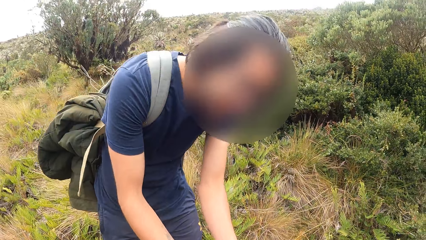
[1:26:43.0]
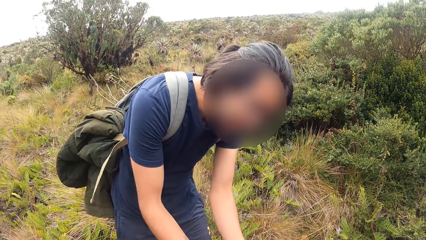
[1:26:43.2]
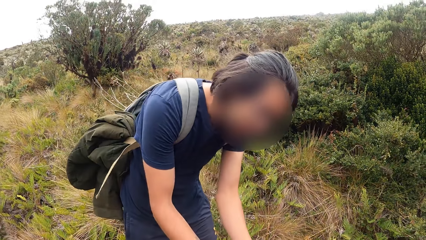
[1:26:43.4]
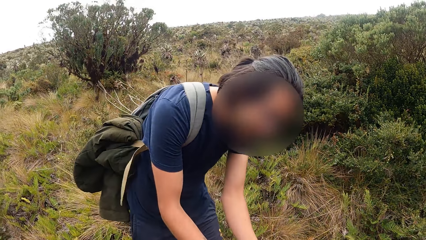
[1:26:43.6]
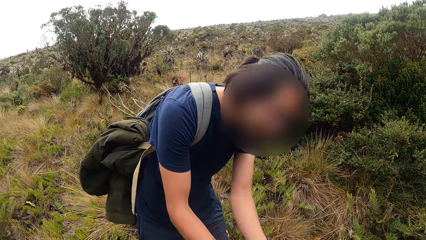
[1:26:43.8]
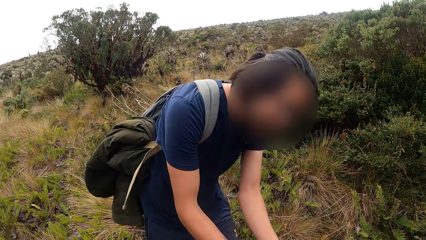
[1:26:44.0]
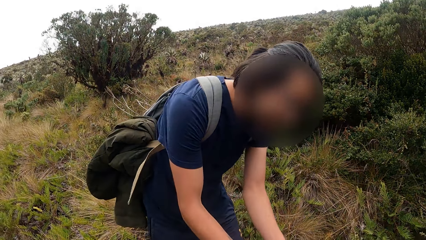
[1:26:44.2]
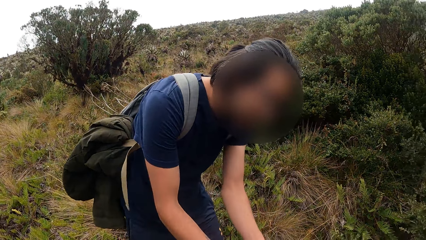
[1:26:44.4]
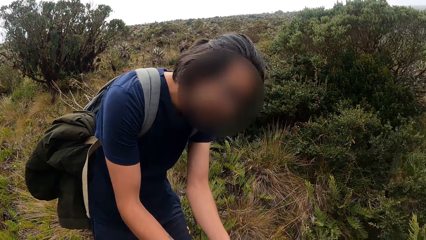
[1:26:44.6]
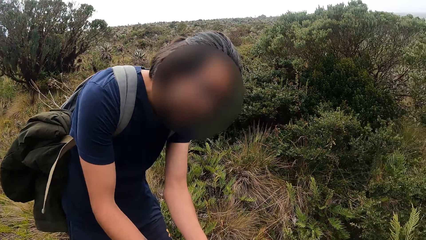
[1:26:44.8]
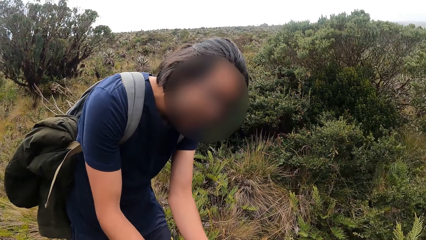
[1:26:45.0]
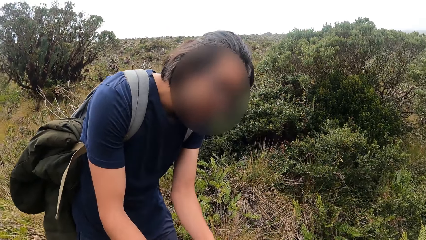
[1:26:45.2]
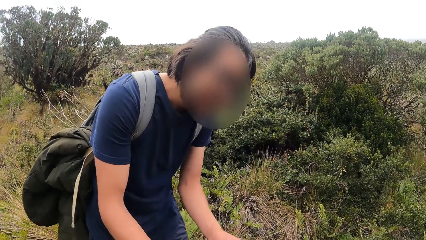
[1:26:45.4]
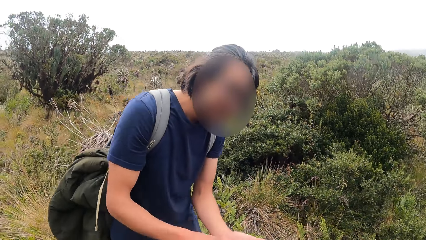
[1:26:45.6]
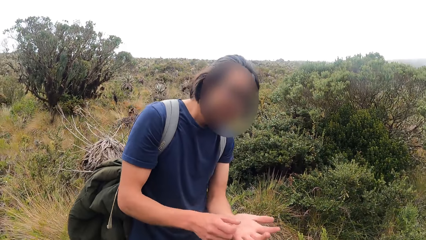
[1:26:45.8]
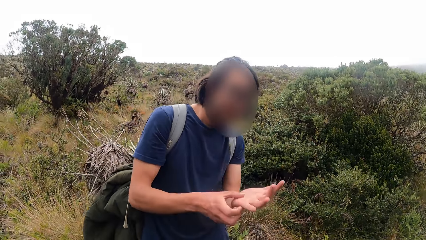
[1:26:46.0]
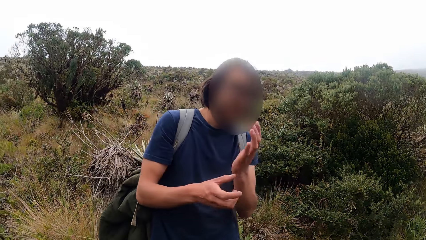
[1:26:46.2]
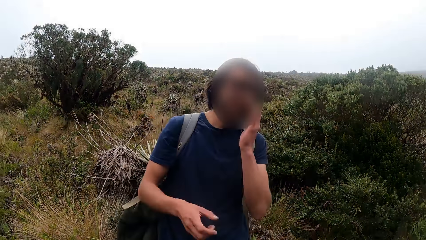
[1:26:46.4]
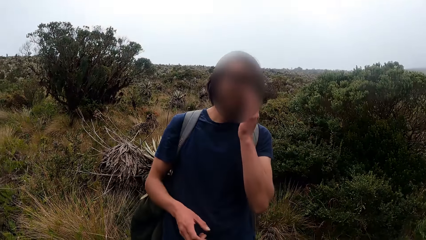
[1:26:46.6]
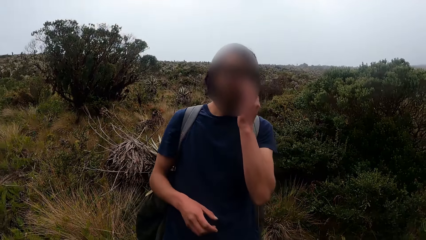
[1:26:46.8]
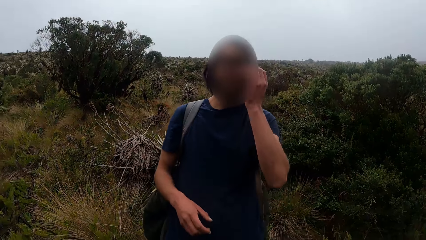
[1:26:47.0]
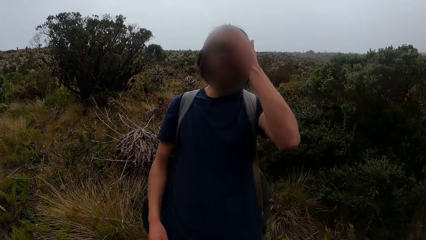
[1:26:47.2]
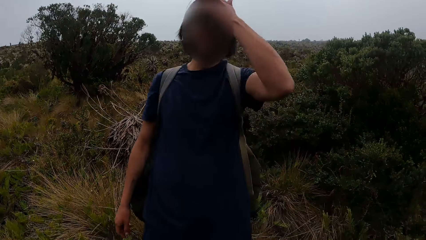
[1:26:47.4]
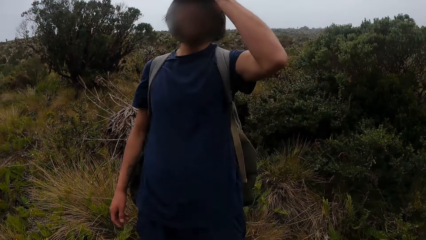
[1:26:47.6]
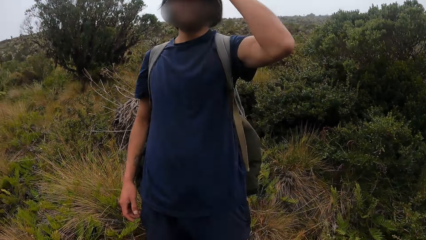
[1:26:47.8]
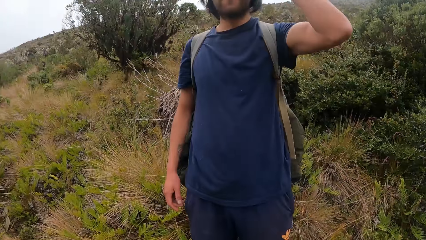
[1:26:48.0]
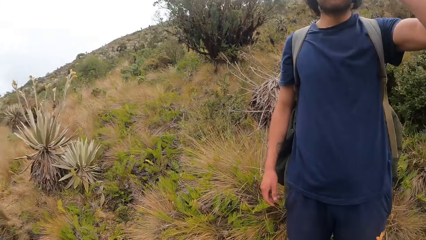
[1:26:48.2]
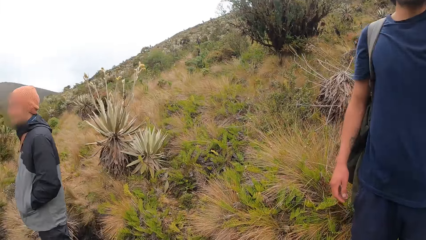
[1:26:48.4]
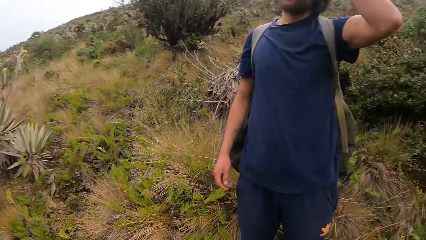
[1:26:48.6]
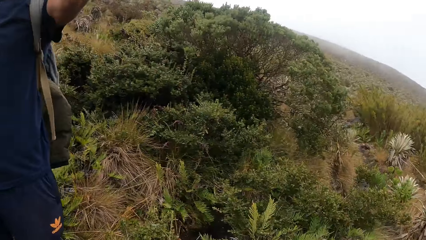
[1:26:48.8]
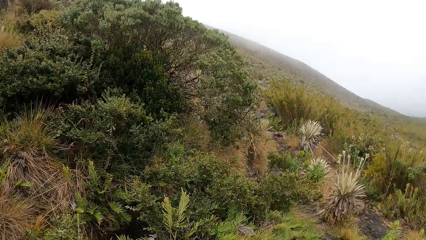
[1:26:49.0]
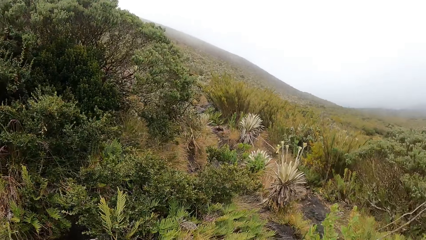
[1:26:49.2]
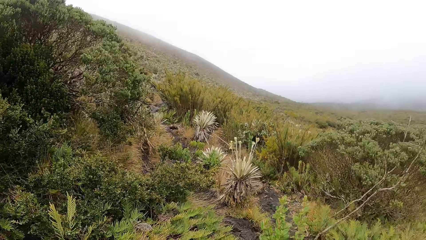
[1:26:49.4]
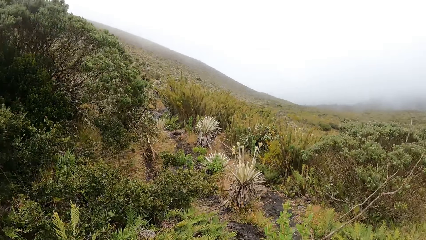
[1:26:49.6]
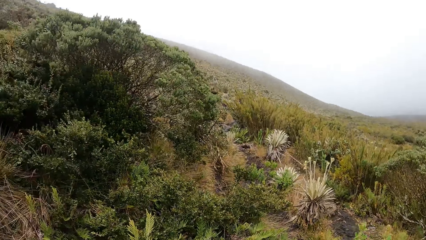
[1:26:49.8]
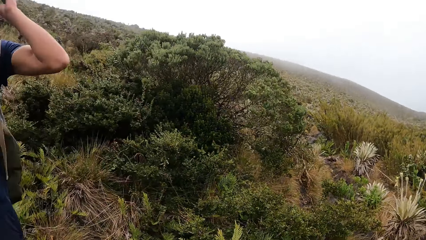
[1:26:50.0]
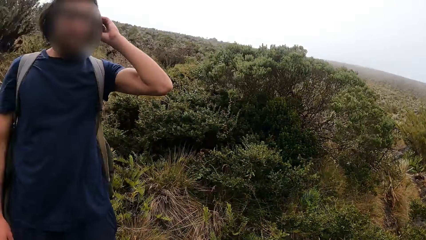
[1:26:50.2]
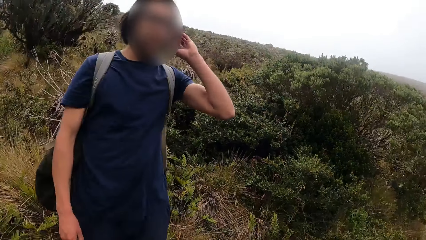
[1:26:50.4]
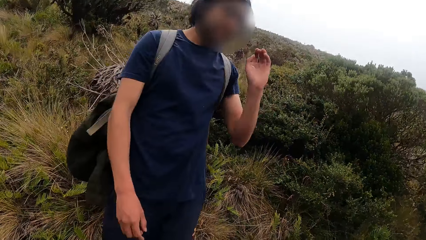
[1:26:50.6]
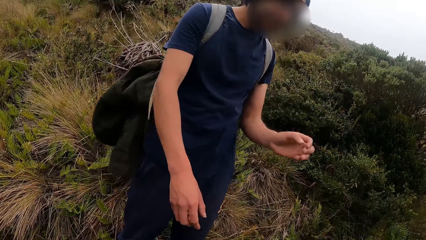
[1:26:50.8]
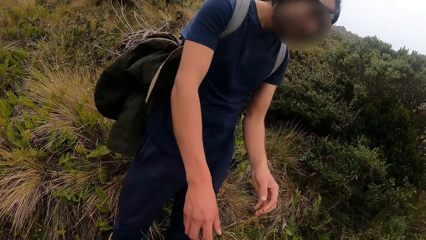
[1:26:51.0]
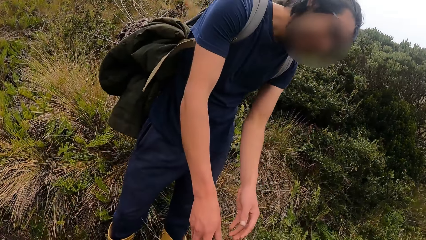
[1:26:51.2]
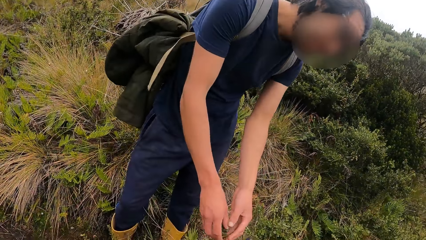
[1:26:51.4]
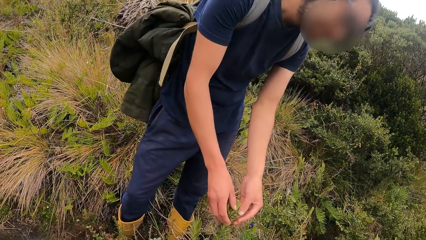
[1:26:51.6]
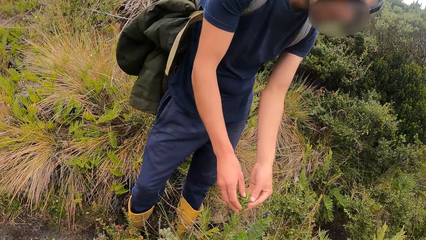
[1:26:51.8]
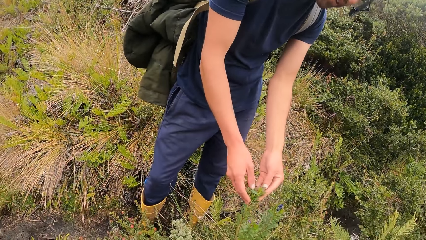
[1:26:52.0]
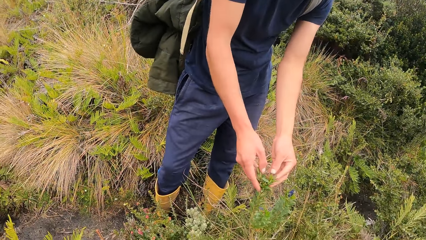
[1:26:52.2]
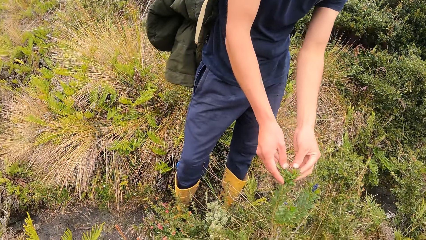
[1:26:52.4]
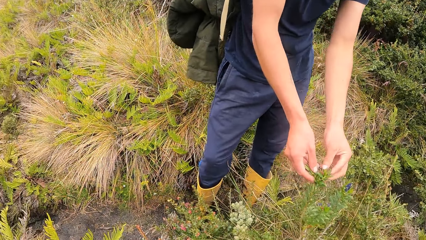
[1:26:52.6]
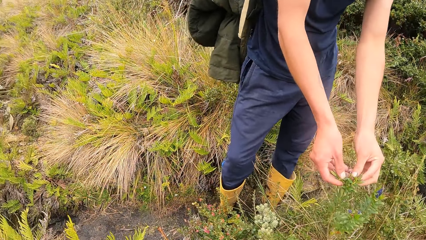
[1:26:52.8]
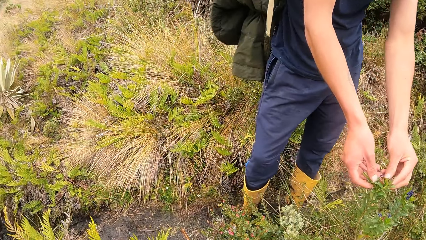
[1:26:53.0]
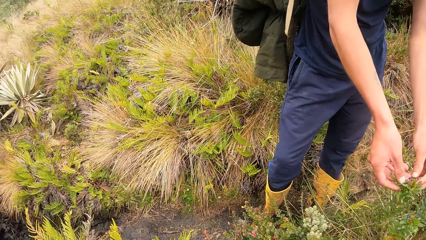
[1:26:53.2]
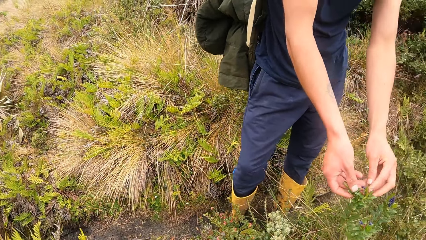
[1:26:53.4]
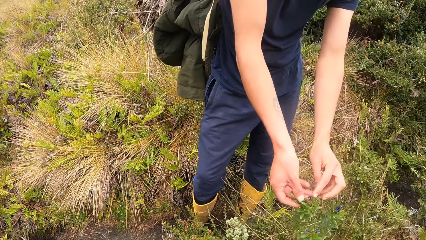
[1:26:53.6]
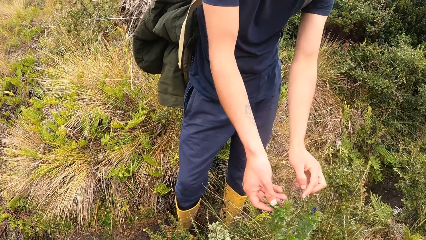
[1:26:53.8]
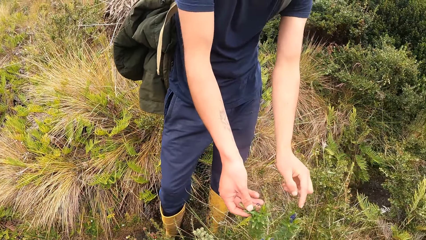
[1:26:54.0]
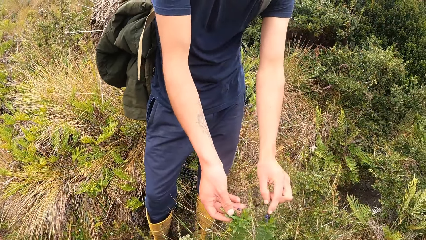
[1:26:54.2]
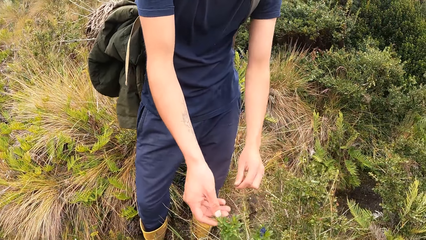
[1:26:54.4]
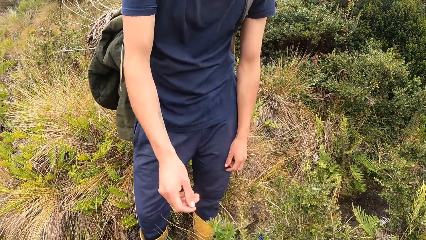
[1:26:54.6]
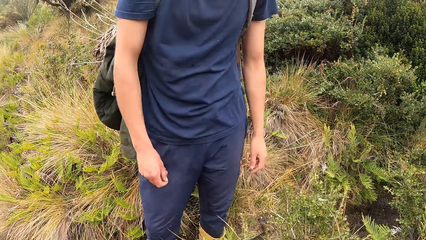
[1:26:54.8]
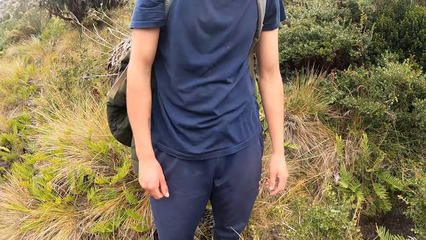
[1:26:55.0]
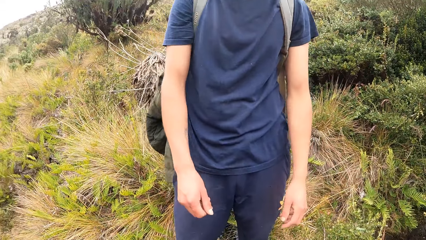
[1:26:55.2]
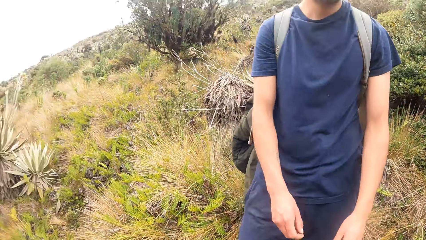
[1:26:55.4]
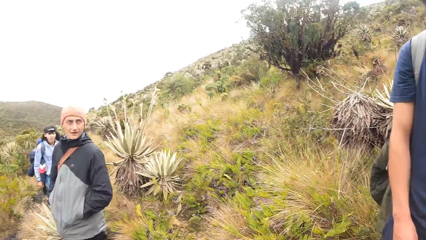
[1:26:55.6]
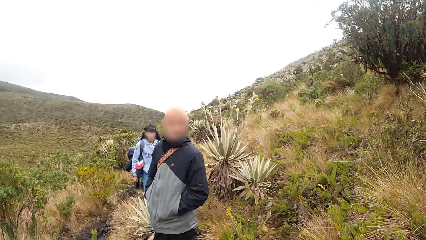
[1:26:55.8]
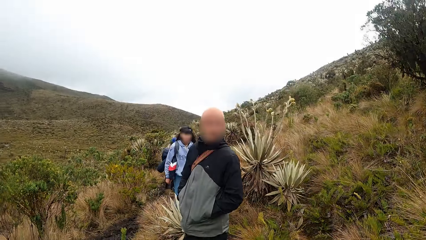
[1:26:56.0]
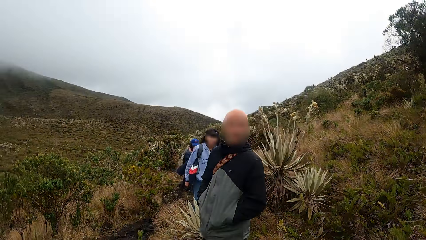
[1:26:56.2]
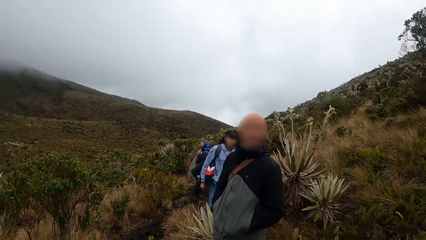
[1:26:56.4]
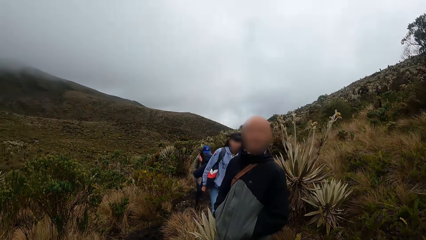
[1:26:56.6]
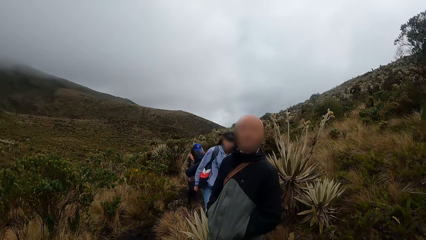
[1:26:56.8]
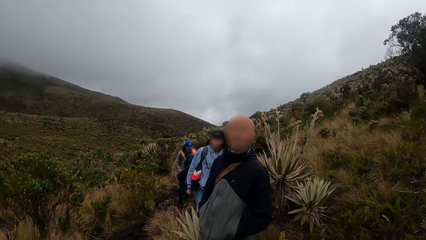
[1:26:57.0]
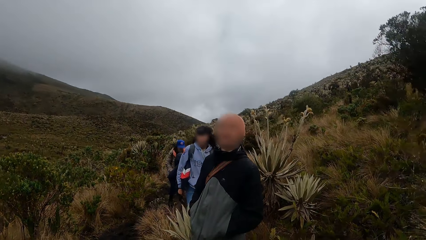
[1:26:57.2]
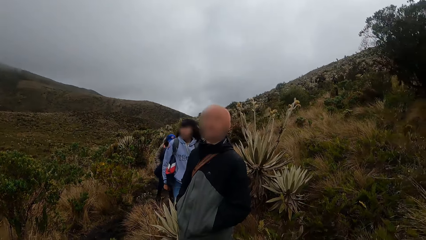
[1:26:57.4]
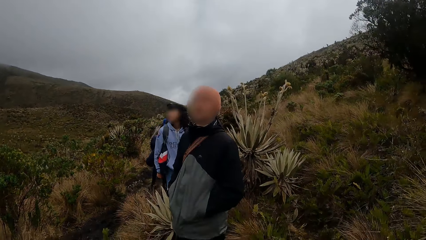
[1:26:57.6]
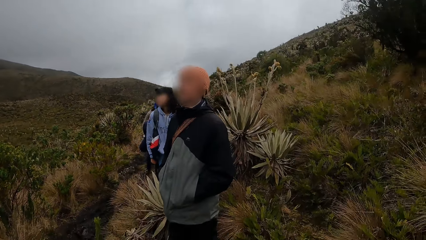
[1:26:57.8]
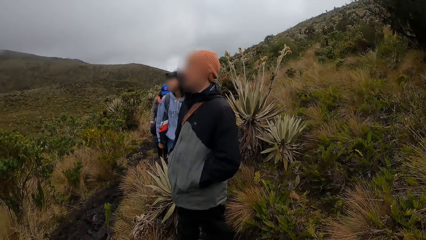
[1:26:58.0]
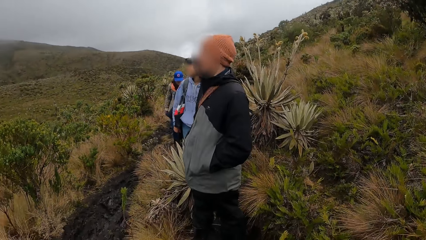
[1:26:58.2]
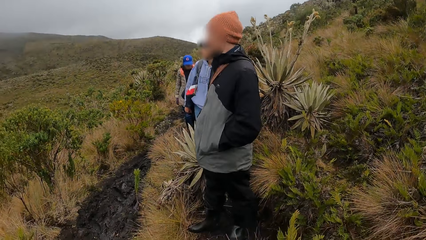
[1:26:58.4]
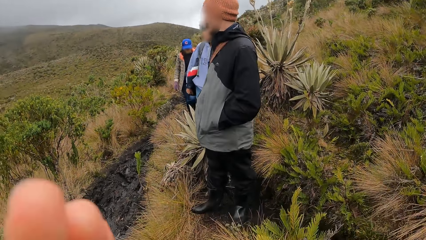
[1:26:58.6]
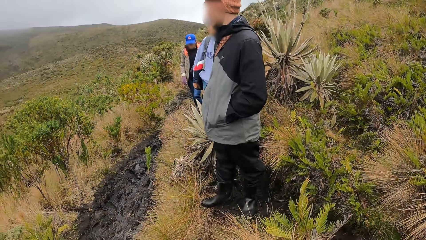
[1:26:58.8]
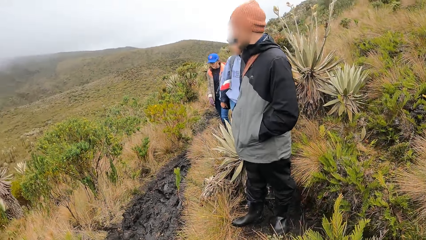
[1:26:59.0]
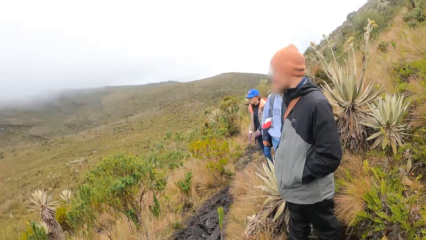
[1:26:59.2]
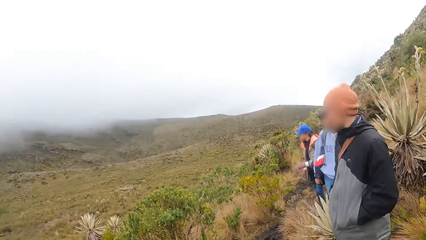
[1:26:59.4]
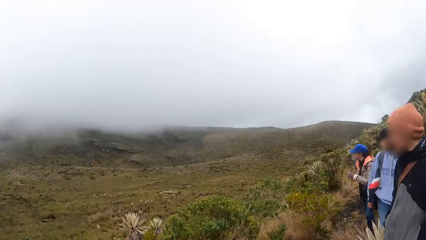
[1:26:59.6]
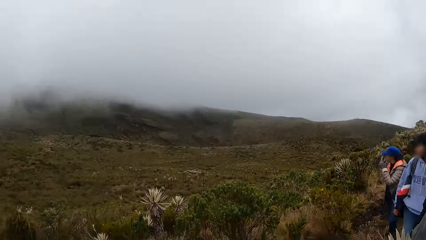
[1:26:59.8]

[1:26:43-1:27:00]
The camera wearer looks at the man. The man touches his left palm with his right thumb. The man looks at the camera wearer. The man touches his face with his left hand. The camera wearer looks around the forest. The man touches the plant with both hands. The camera wearer looks at the man. They look around the forest. They look at the man. They look around the forest.
